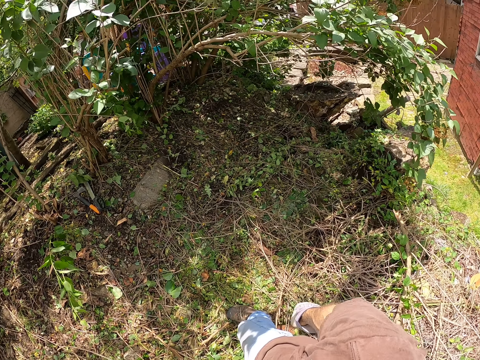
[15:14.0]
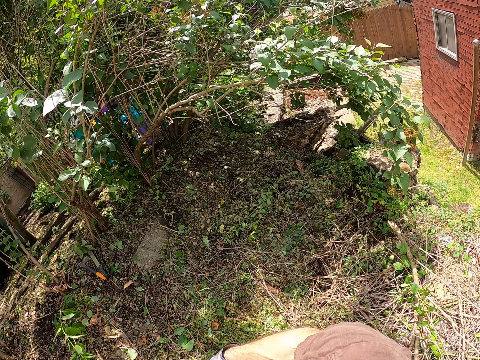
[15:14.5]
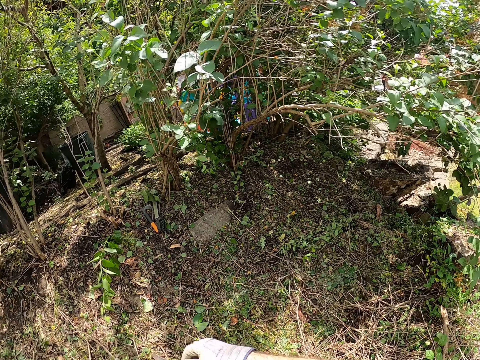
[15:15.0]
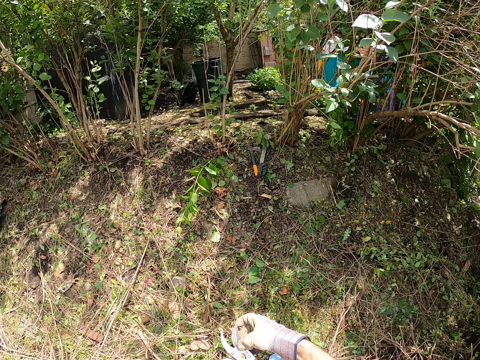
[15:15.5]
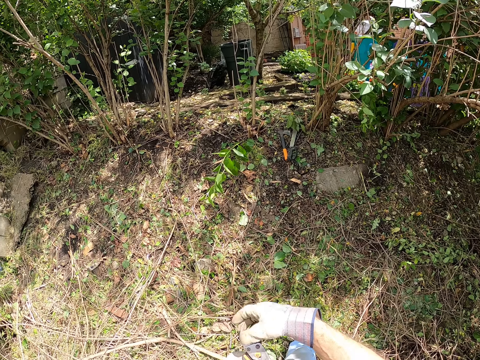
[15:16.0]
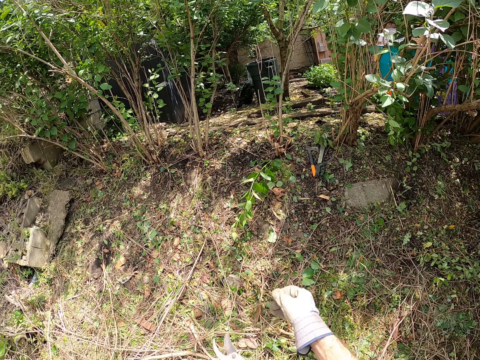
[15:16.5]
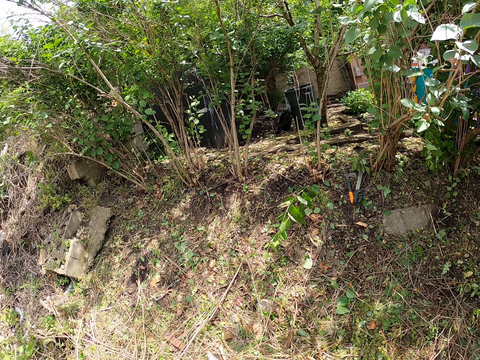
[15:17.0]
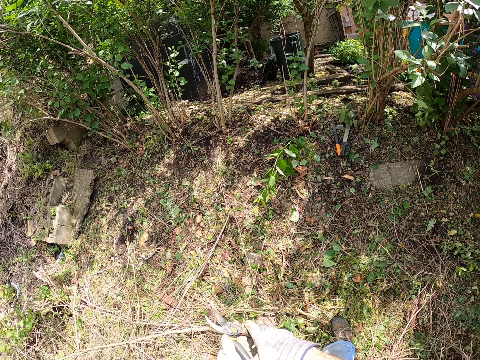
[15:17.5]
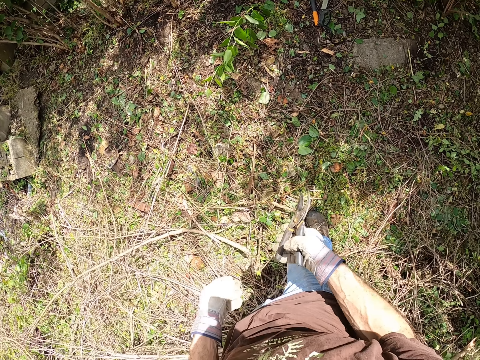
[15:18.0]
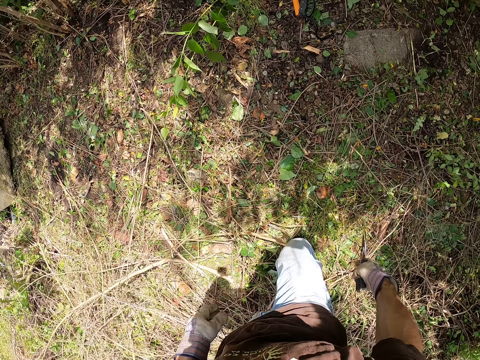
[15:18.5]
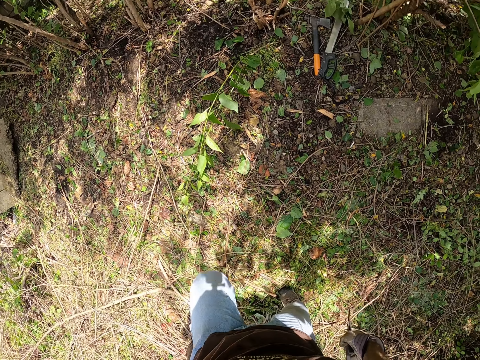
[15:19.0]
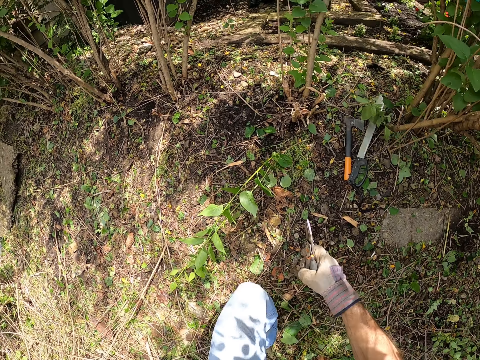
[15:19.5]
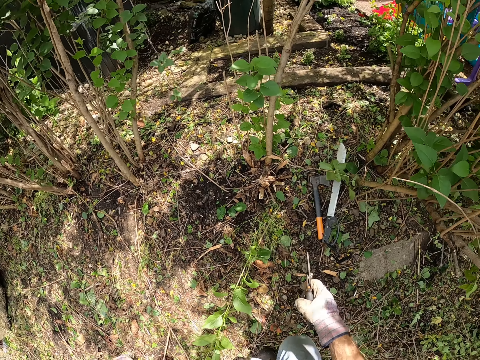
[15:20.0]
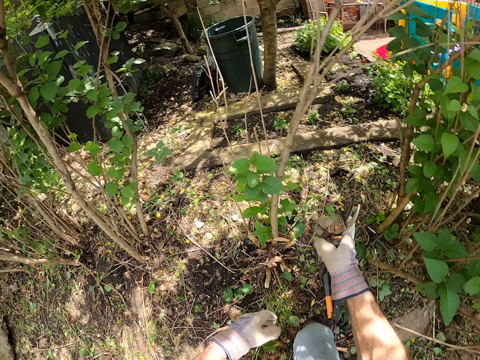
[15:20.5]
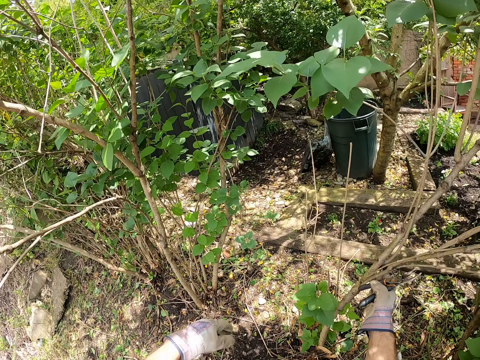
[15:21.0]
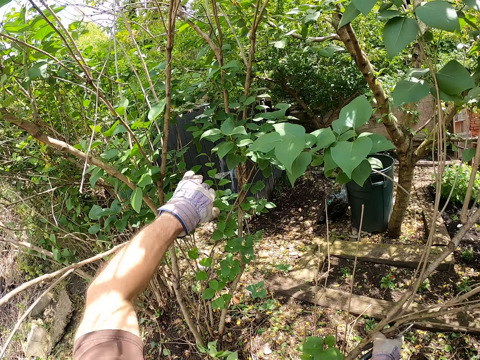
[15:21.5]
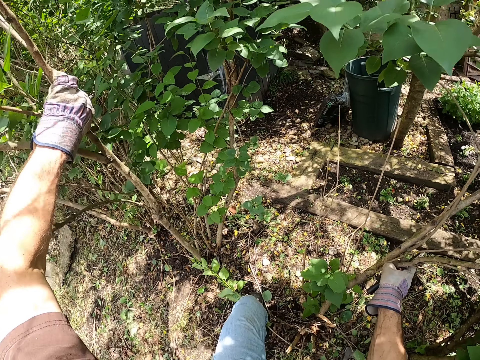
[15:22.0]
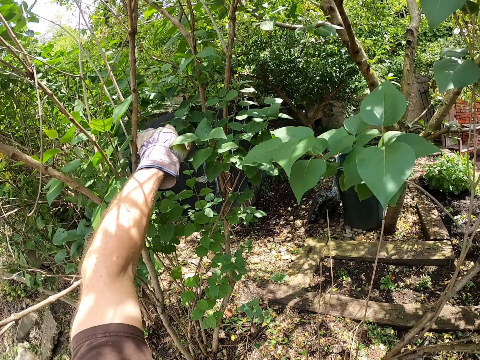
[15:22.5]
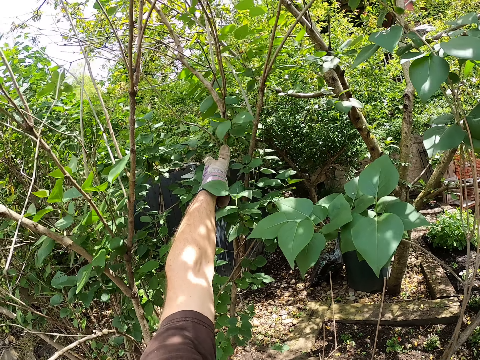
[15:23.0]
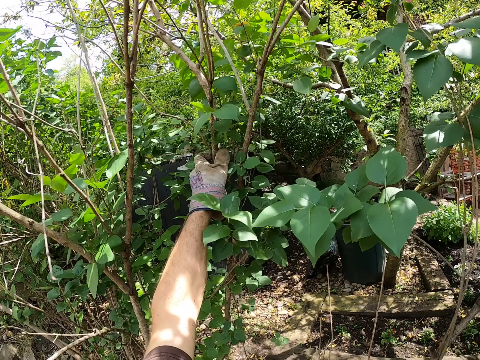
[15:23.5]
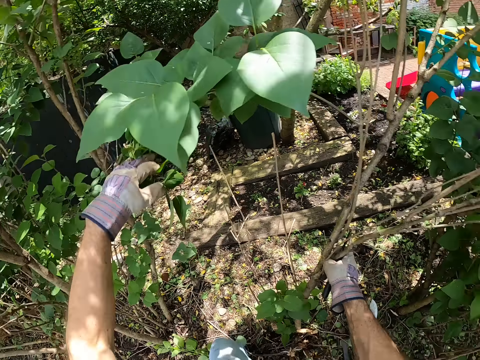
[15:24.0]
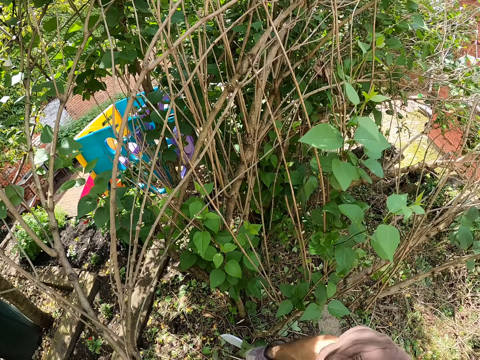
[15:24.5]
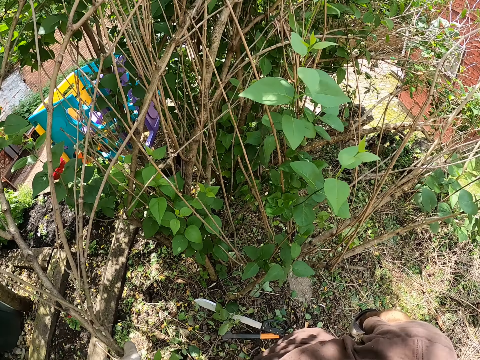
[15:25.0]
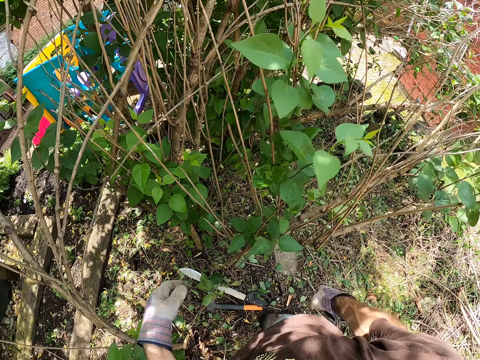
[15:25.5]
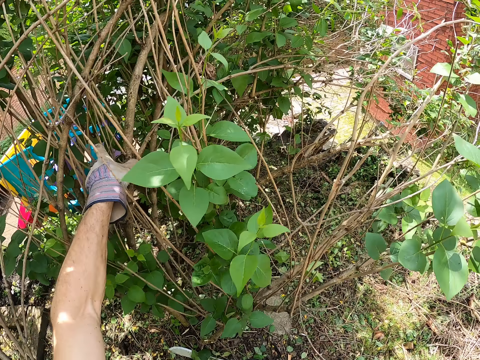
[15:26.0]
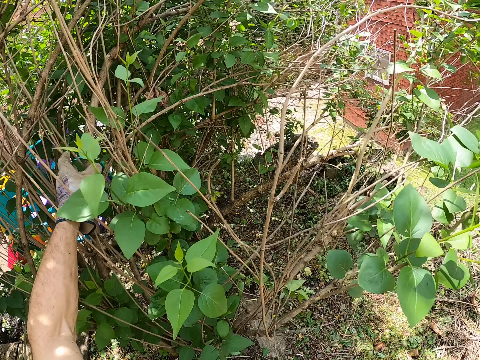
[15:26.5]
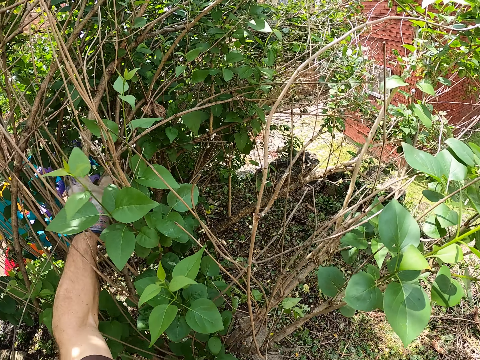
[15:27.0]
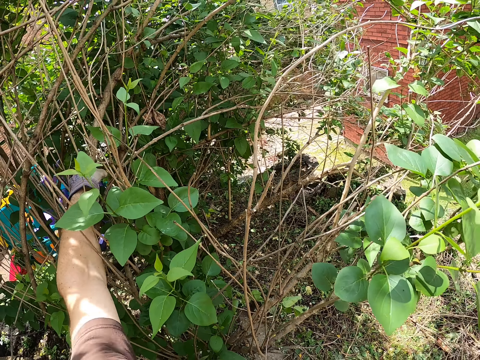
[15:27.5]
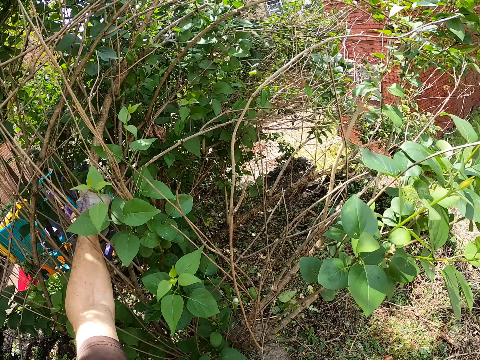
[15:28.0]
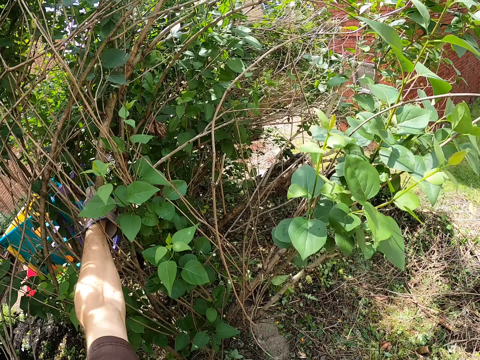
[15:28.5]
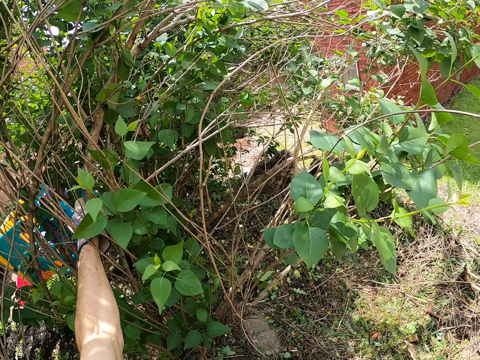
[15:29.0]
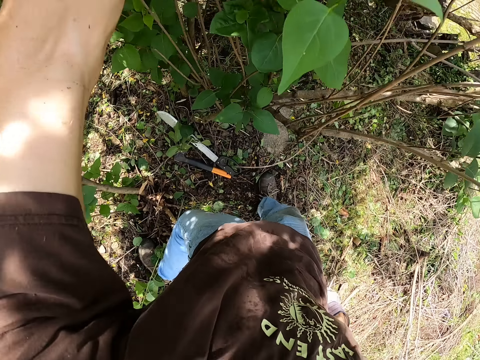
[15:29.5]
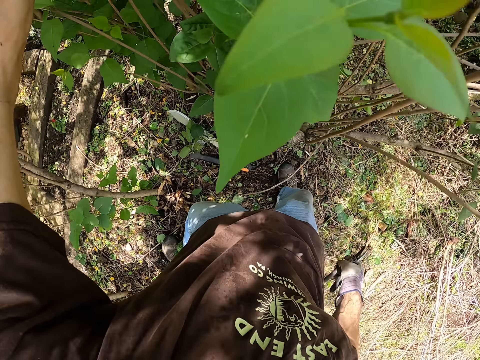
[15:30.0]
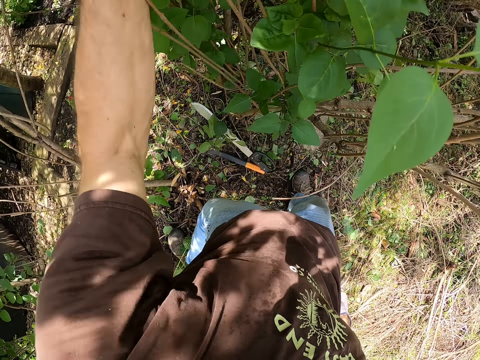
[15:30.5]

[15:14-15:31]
The camera wearer wipes the pruner or plier with his hand. He passes the plier to his right hand. He carries the pruner to the bush woods. He holds the woods. He inspects the tree branches with his left hand. He turns to other woods. He holds the woods around in the bush.

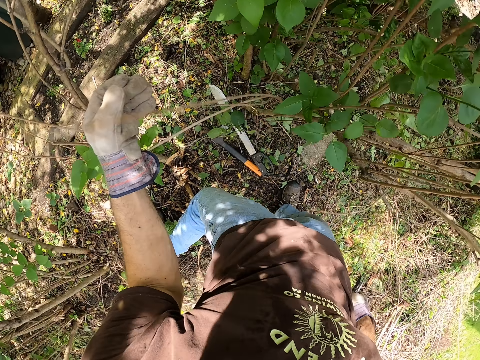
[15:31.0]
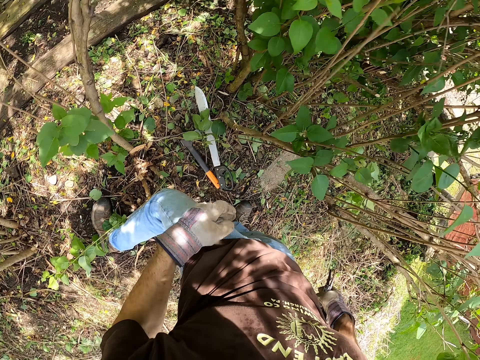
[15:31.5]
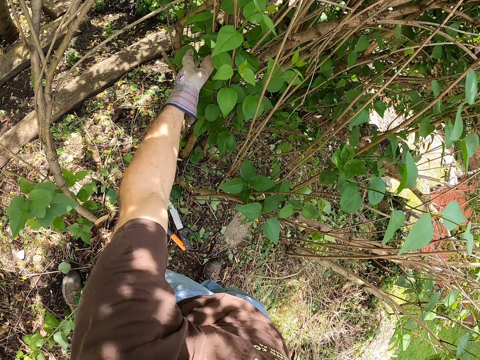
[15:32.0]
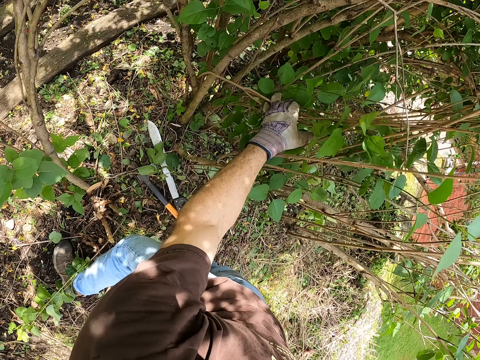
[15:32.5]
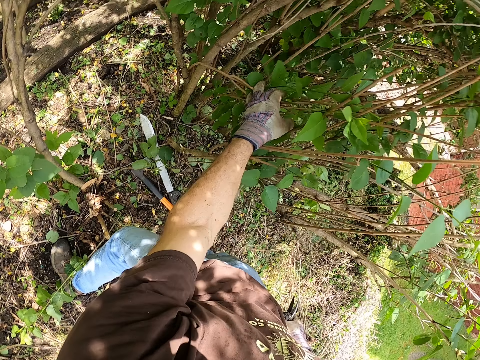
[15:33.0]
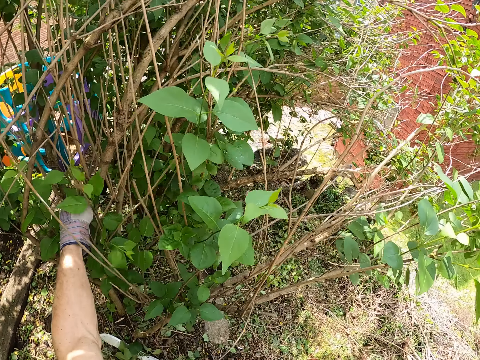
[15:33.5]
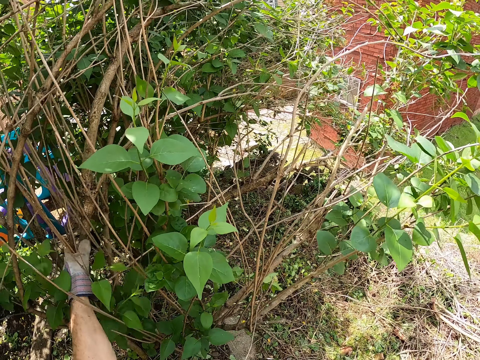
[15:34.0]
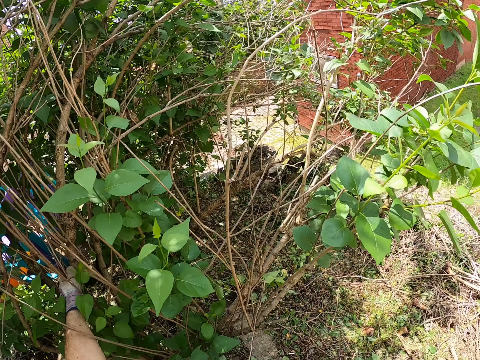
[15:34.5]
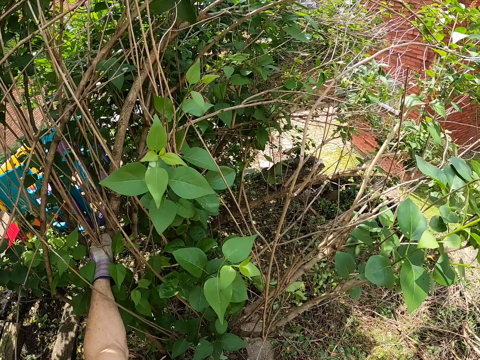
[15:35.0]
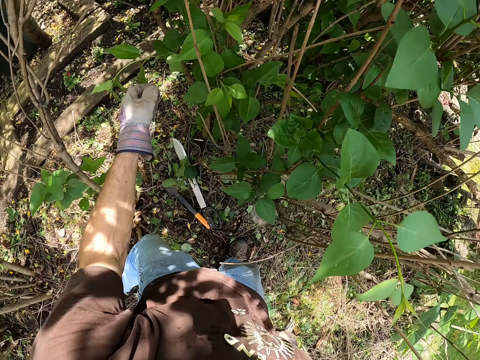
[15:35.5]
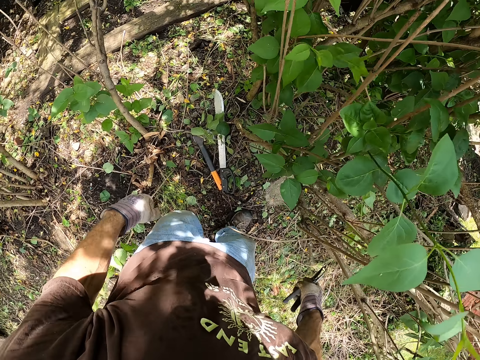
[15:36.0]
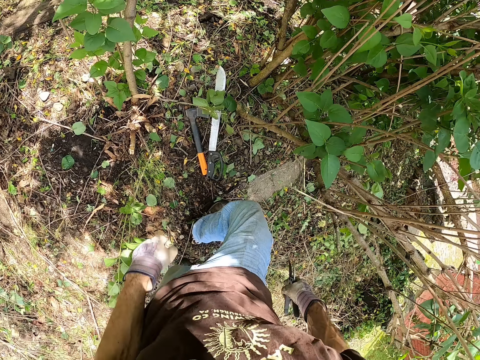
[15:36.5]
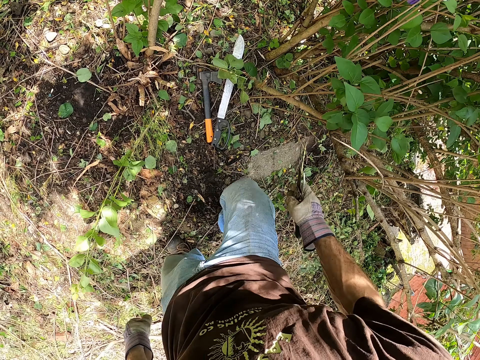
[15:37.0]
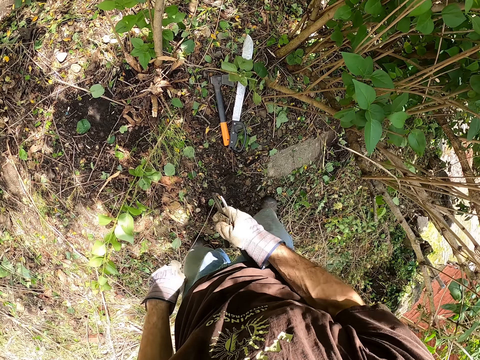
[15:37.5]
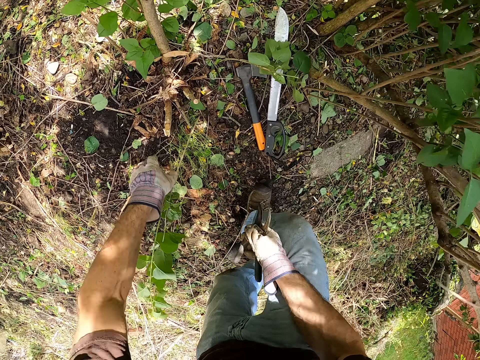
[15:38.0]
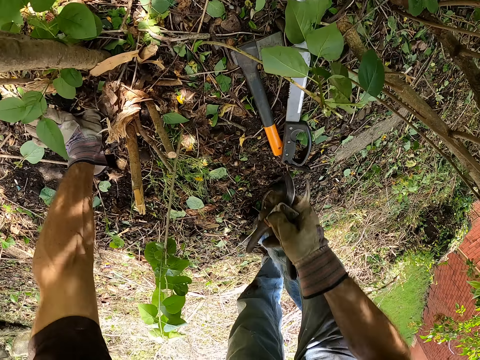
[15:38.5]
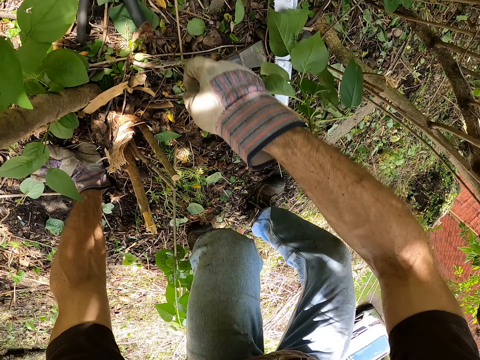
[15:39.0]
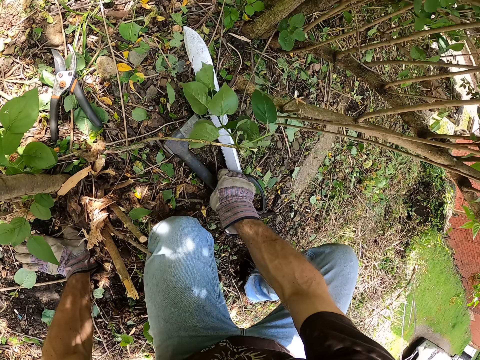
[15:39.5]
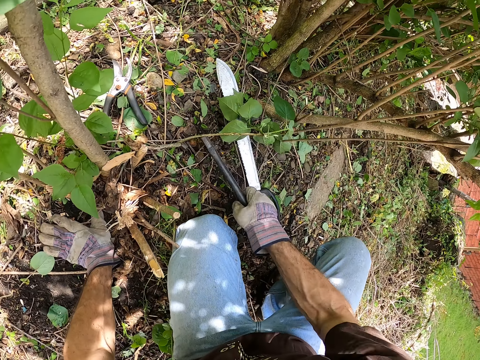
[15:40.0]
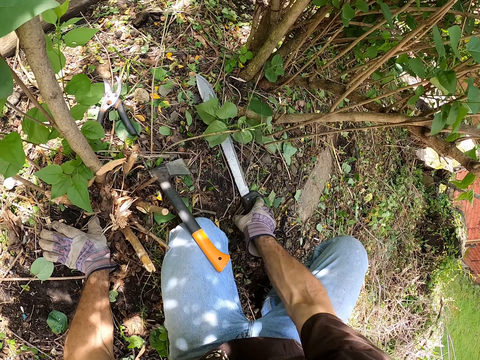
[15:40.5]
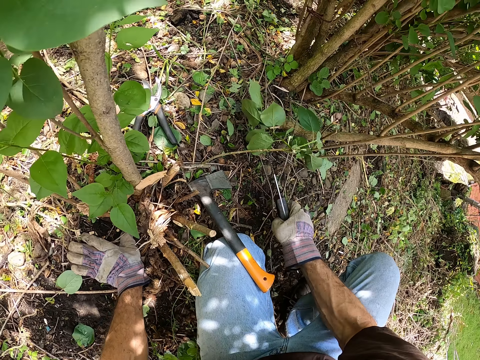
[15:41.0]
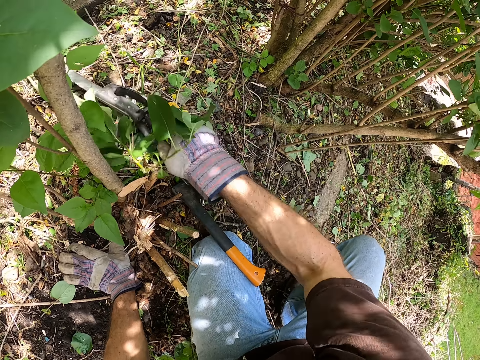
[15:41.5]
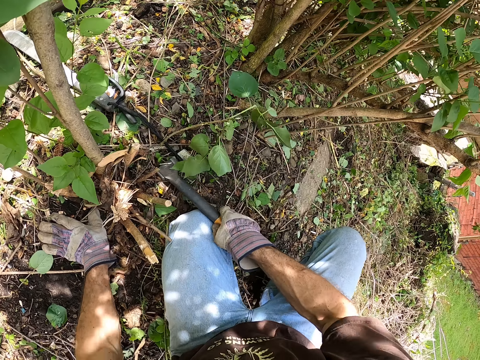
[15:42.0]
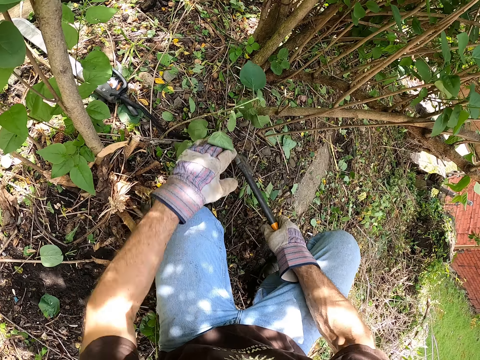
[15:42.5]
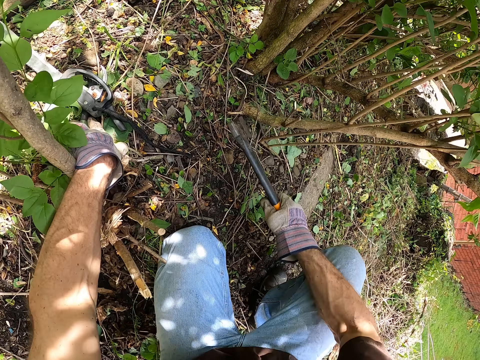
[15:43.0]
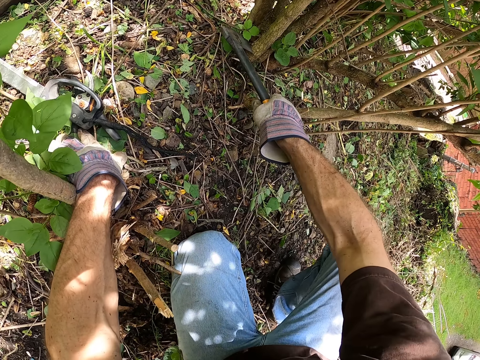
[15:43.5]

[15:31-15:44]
The camera wearer steps backwards. He bends on the woods base. He puts his left hand on the floor and throws the plier on the floor with his right hand. He picks up an axe on the ground. He adjusts the axe on the floor with his right hand. He drops the axe. He picks up a machete. He displaces the machete on the floor with his right hand. He throws the machete on the ground. He picks up the axe on the floor with his right hand. He holds the woods.
